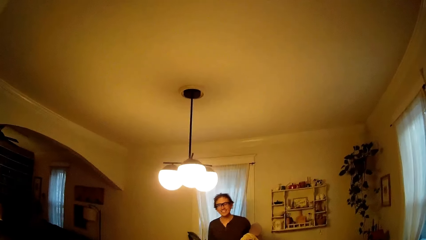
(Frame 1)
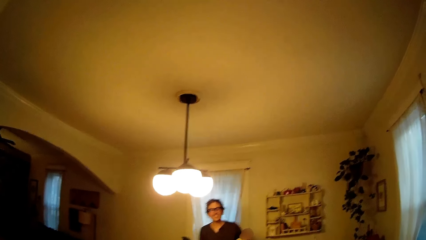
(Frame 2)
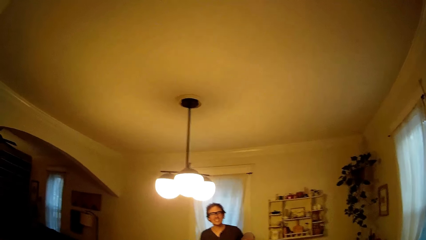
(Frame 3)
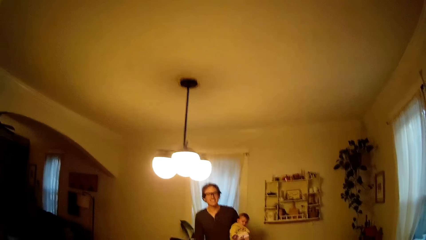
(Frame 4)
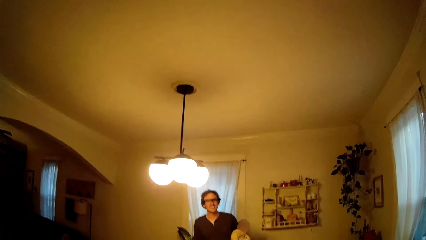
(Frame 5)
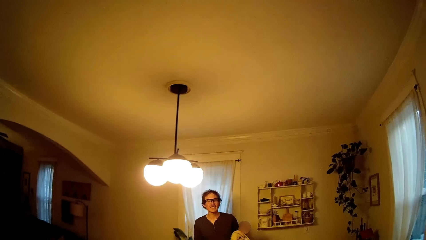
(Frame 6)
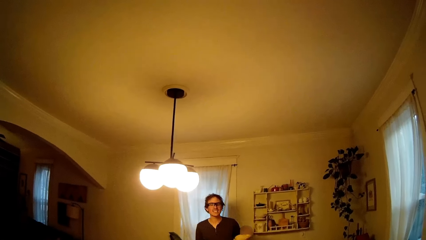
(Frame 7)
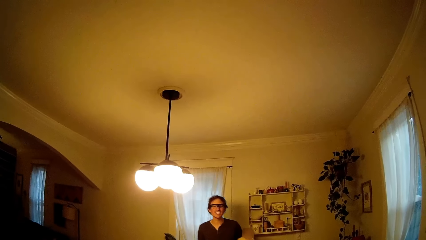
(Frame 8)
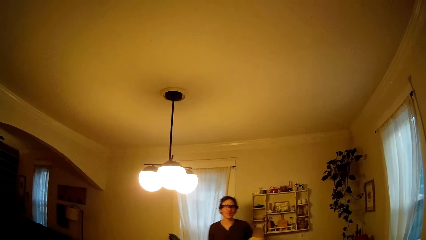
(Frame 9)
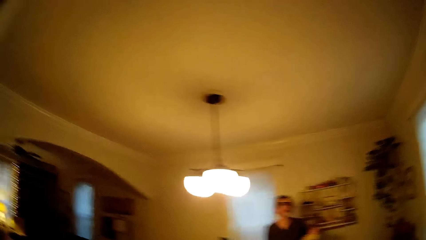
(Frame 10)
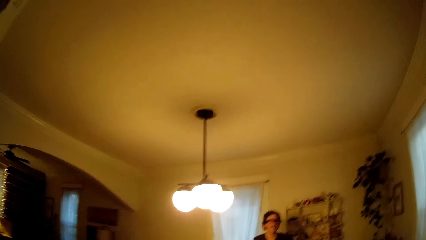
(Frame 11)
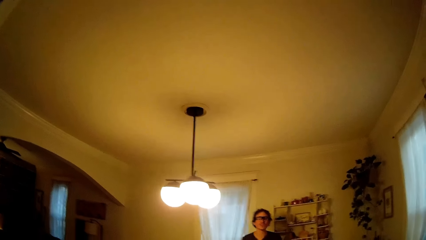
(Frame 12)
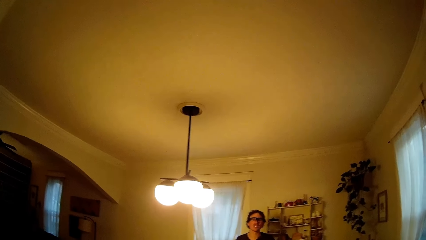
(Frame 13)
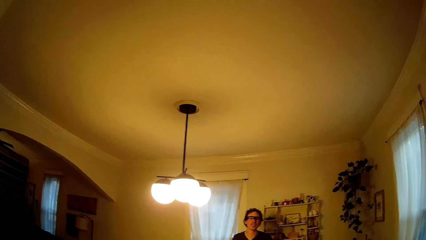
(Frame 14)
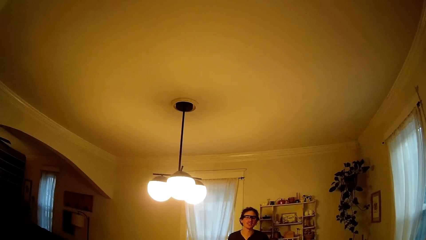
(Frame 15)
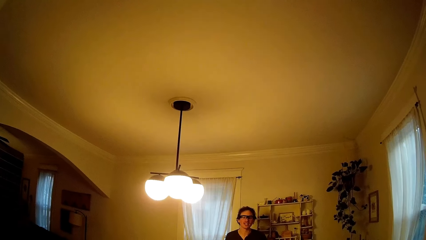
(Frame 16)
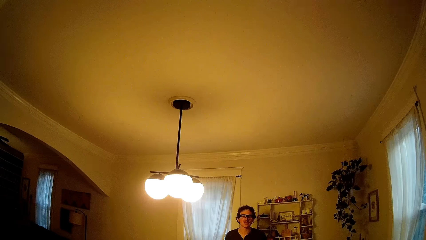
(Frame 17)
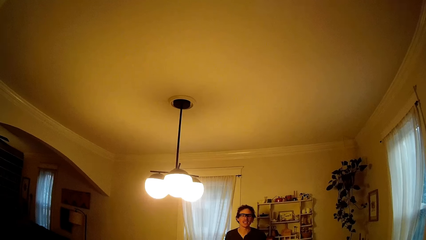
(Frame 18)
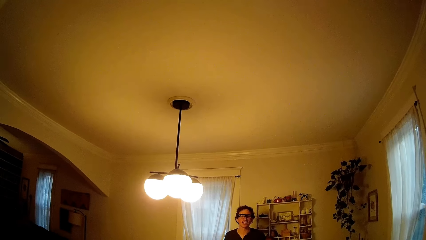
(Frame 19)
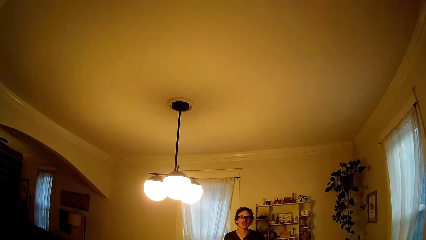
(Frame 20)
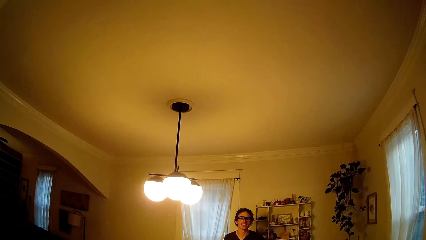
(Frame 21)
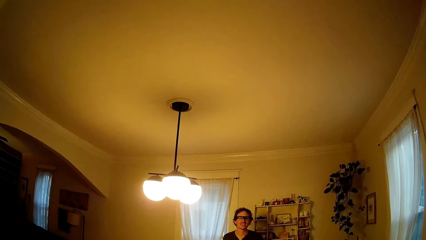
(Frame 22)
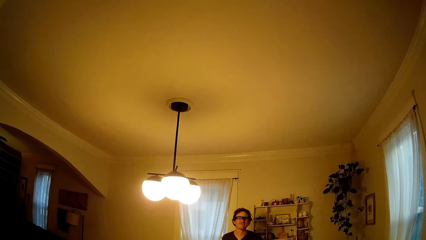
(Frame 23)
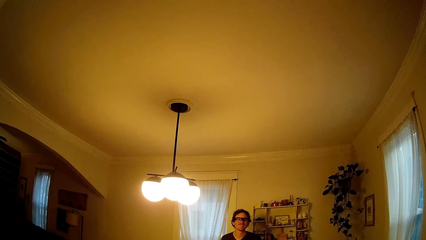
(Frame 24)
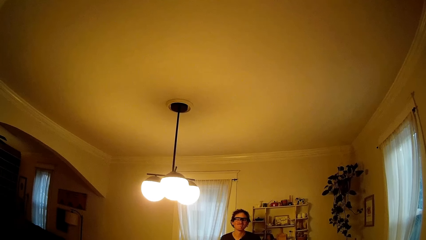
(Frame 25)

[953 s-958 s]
The camera wearer speaks to a person.

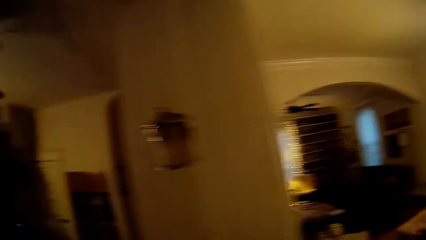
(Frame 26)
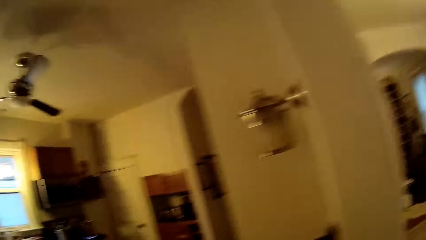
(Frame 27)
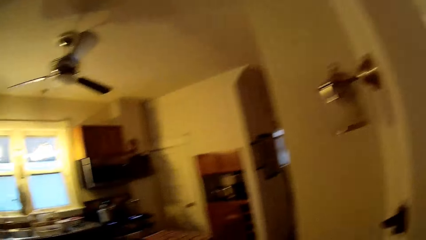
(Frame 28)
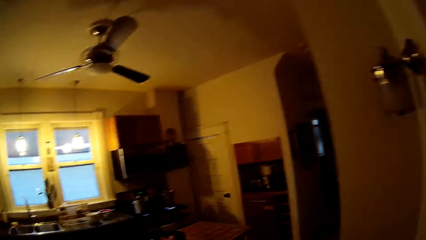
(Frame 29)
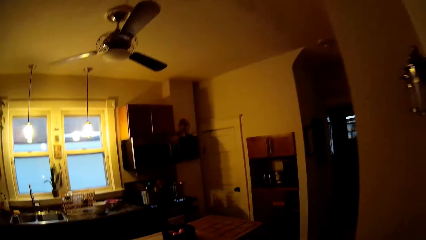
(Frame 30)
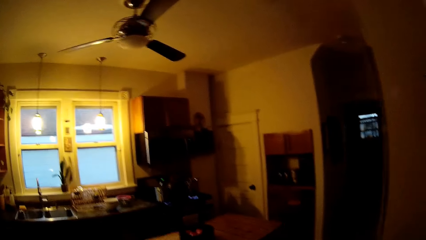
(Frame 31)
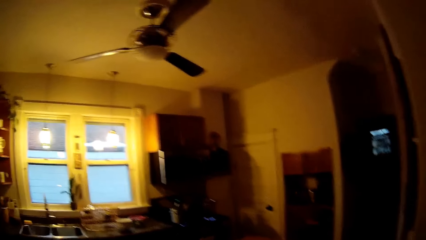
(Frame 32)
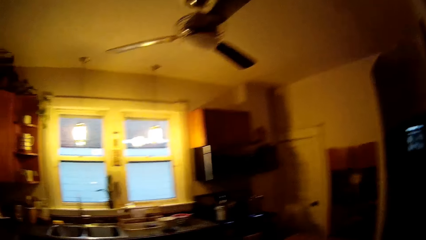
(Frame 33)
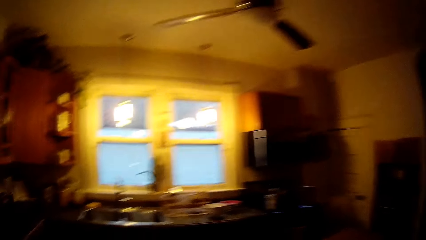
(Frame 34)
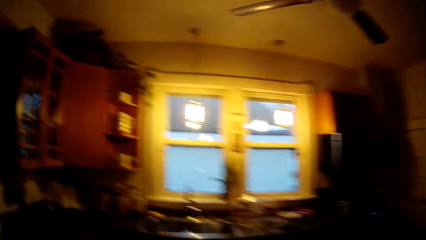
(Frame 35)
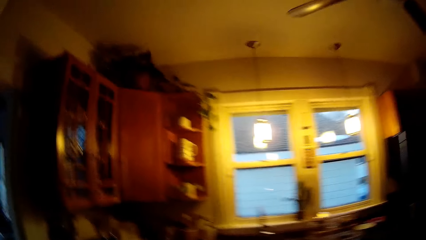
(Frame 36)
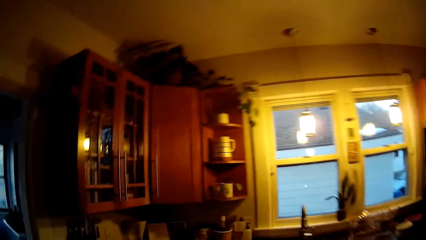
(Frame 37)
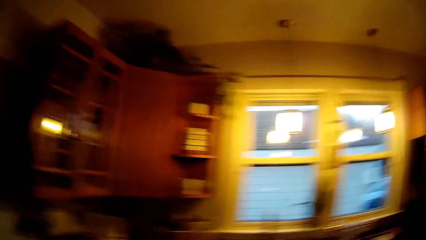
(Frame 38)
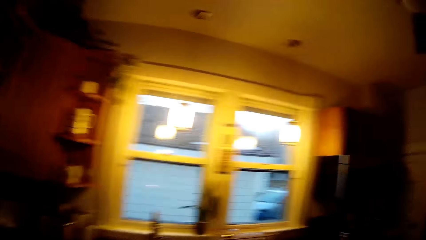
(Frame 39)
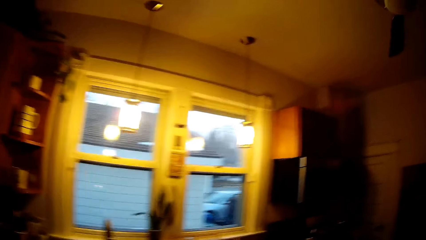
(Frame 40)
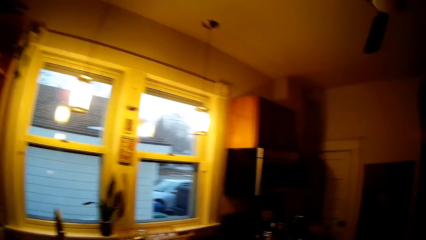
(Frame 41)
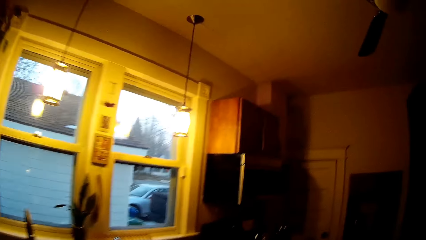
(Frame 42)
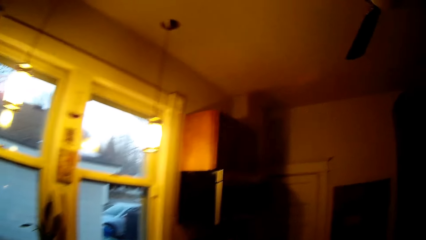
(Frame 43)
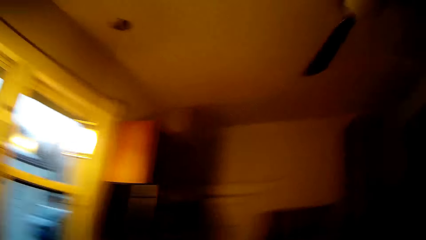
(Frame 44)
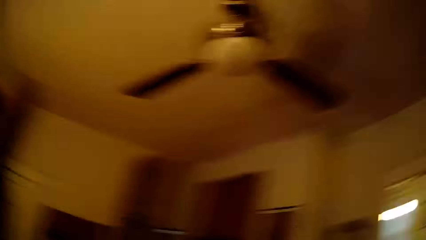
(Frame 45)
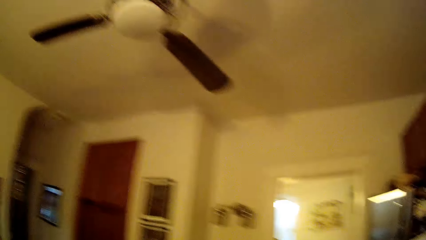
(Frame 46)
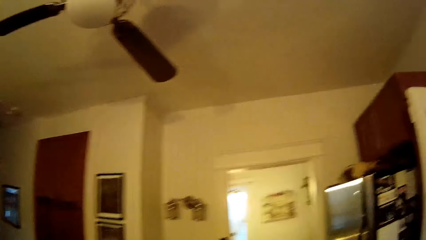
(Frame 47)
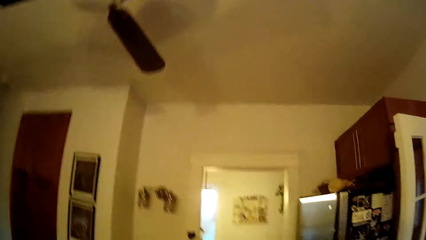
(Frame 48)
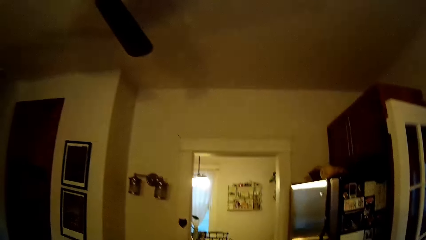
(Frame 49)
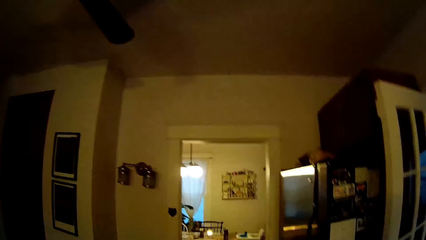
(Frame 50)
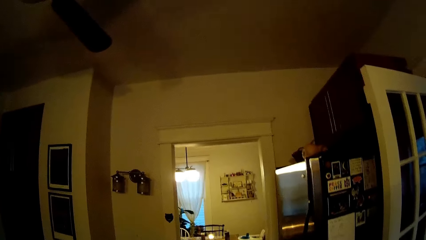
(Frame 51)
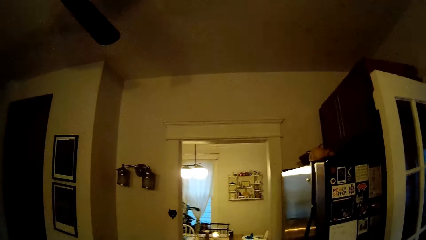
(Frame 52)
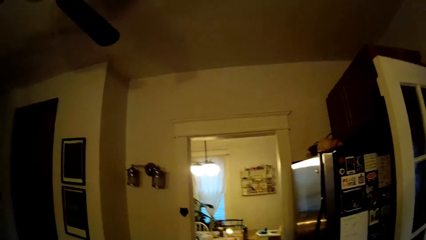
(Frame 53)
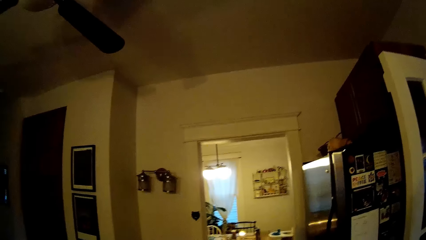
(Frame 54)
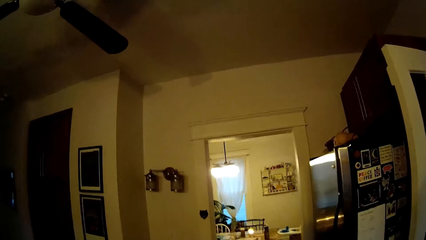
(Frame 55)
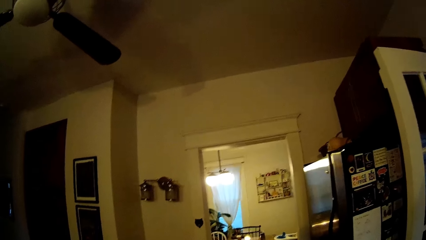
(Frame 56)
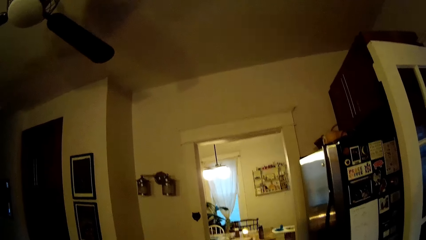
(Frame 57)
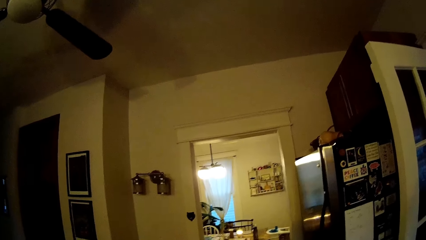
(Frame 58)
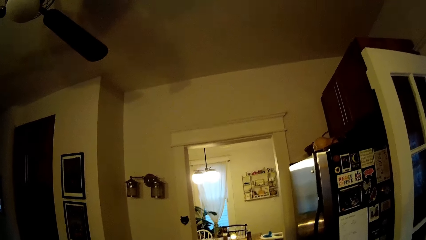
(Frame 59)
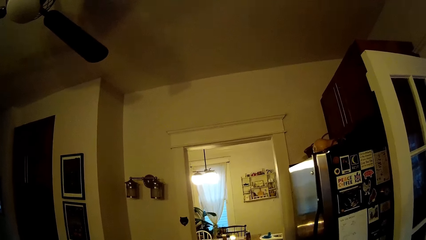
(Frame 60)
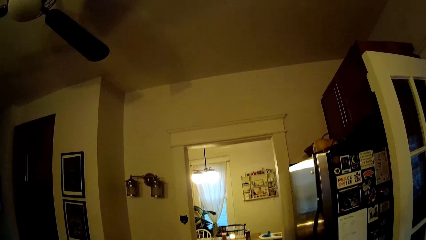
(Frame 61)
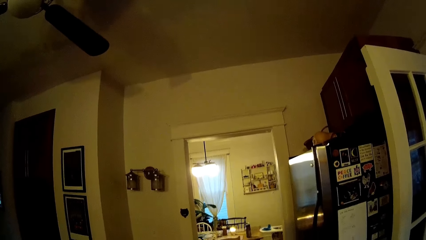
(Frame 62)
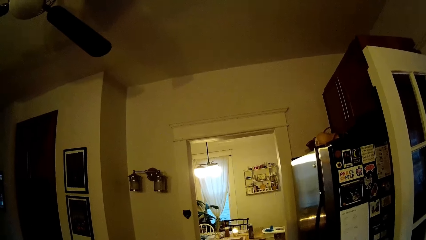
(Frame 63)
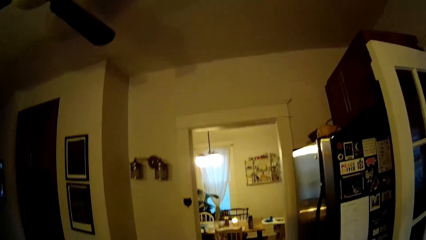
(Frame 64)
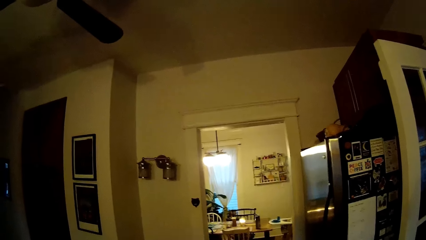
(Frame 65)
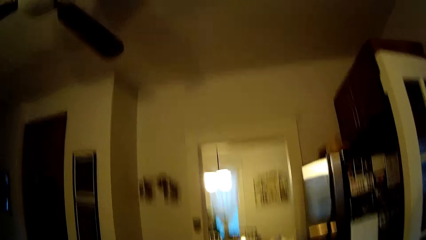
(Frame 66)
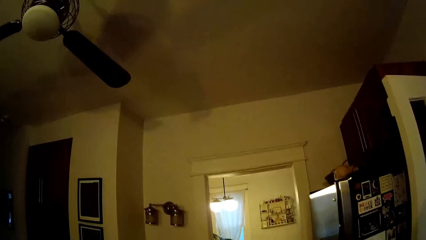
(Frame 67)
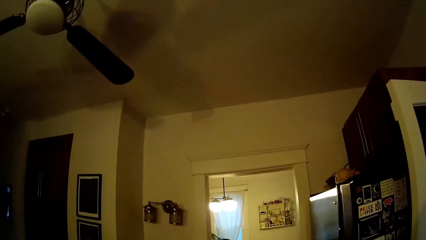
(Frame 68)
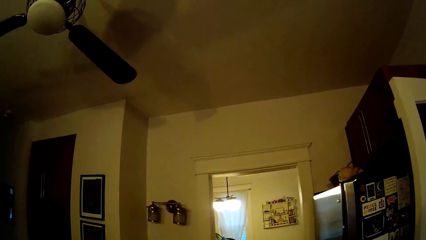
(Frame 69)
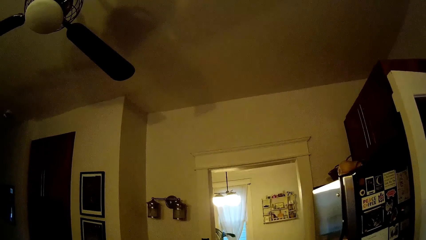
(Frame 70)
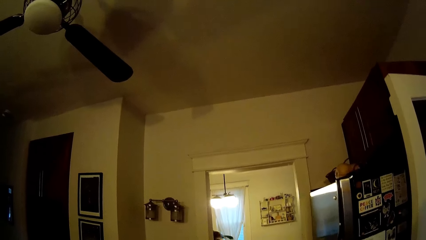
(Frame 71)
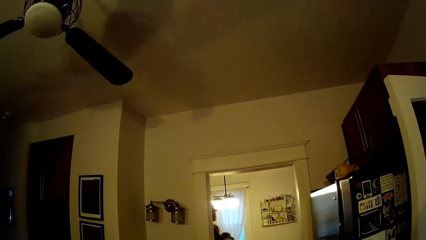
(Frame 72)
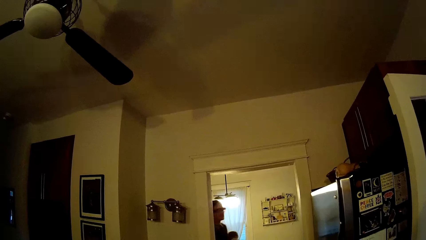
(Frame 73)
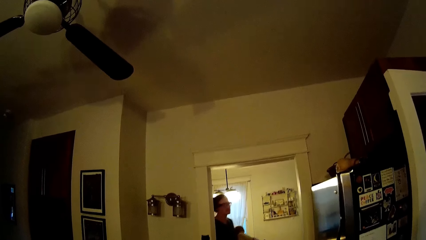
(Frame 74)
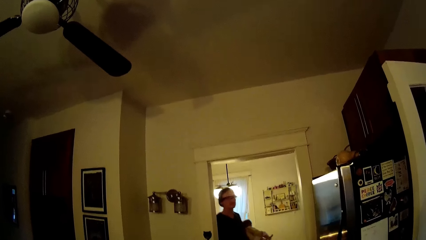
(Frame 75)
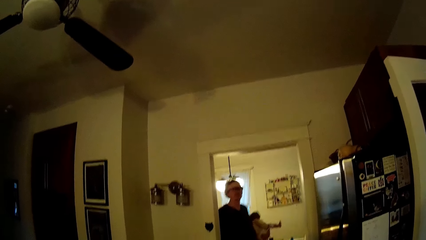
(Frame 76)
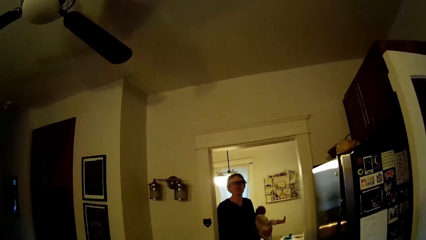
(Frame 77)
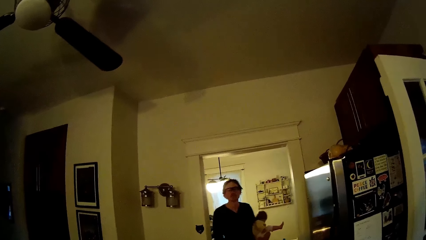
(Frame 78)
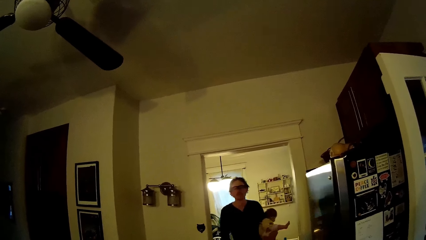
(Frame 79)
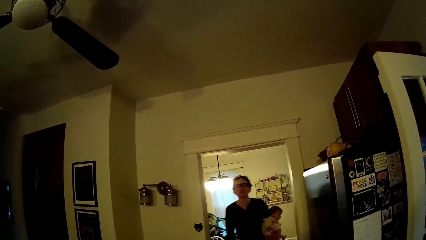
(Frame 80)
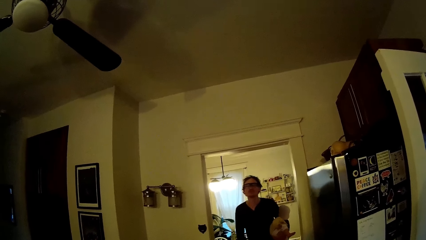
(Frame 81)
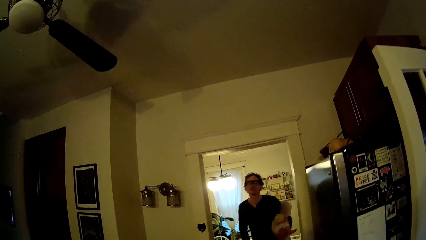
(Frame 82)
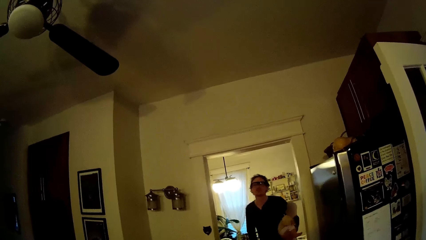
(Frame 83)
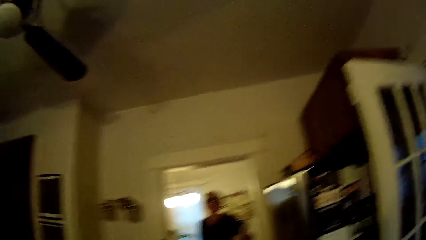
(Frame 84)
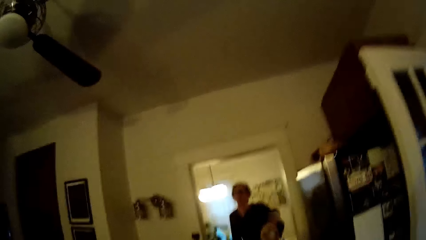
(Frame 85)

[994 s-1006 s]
The camera wearer walks around.
